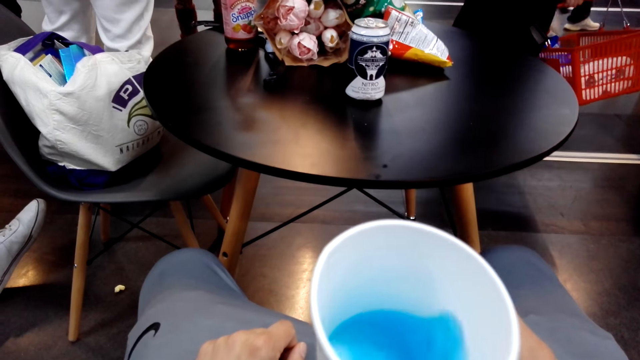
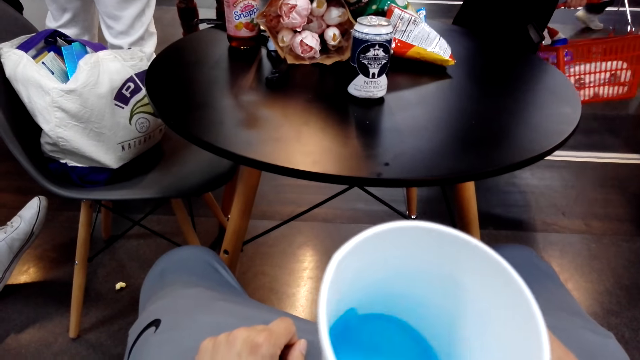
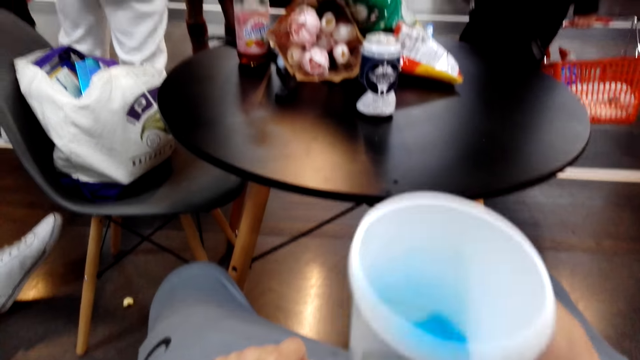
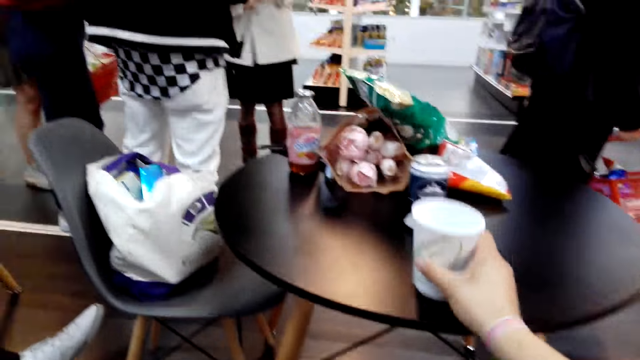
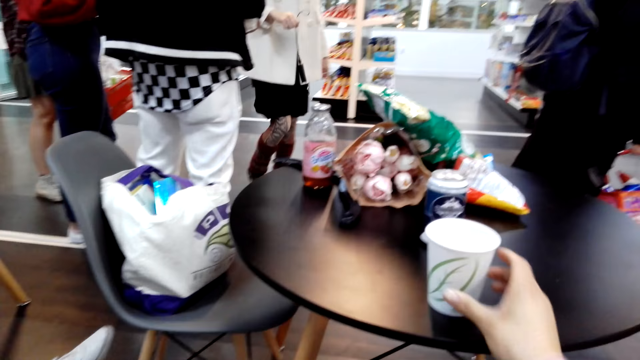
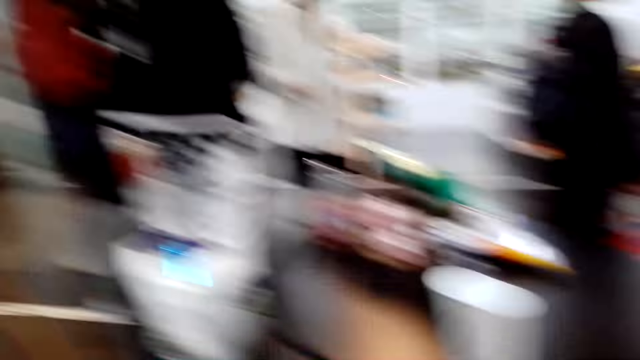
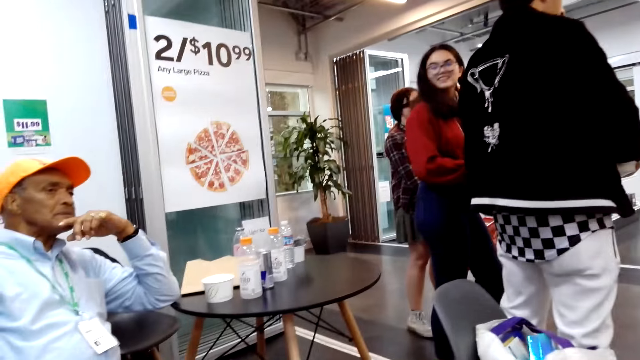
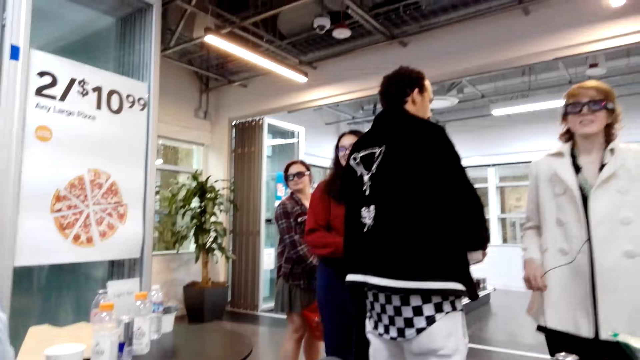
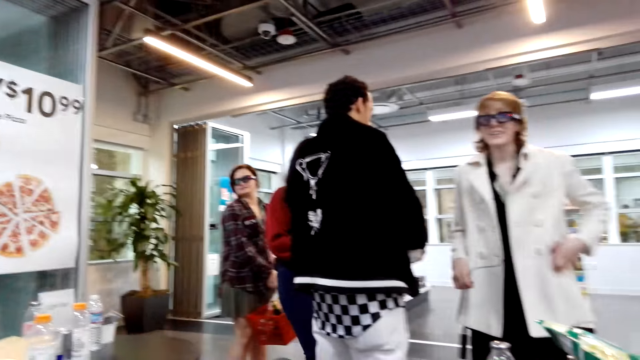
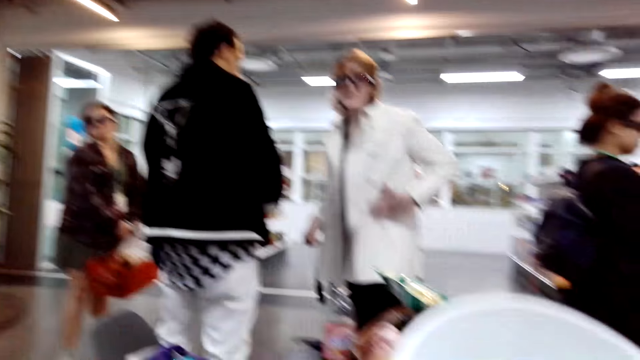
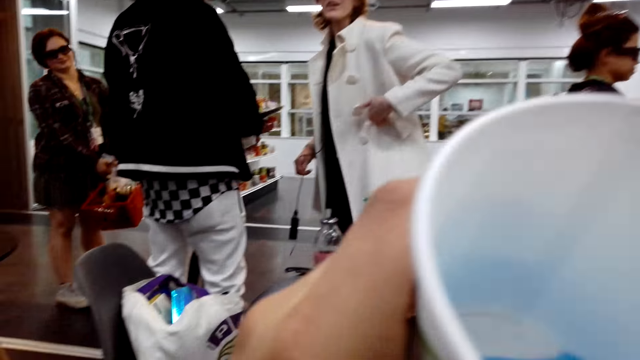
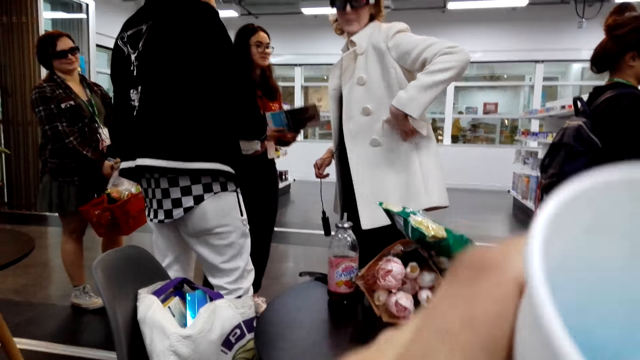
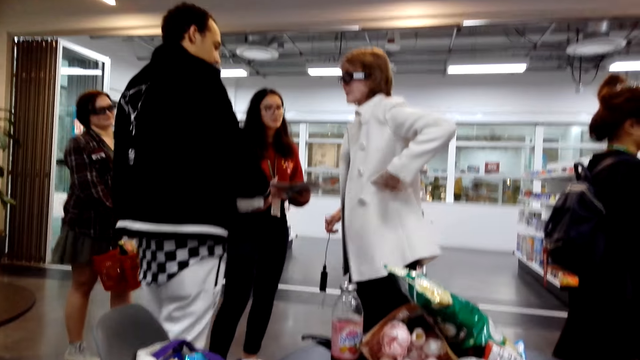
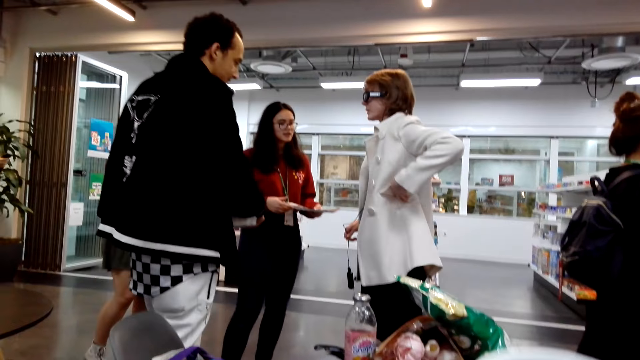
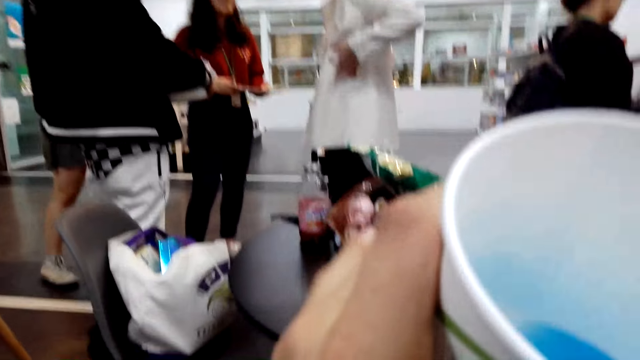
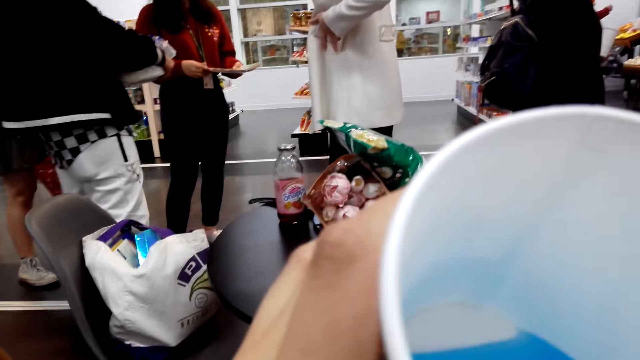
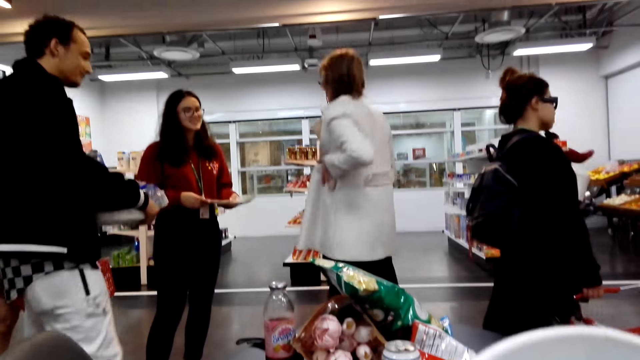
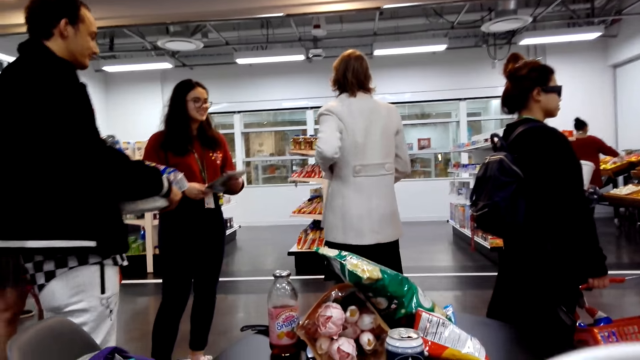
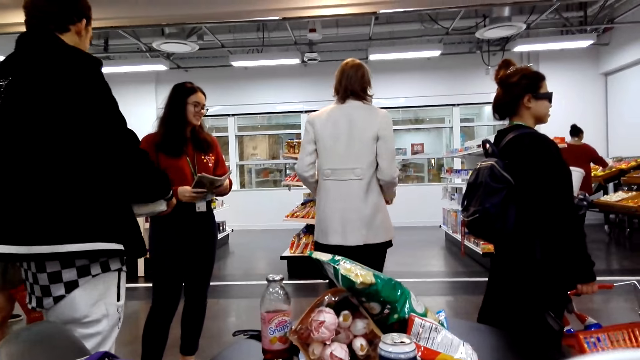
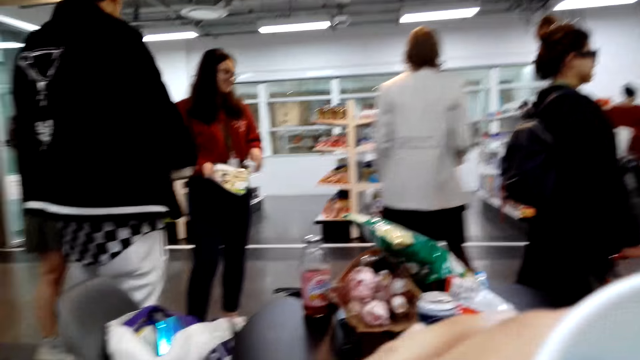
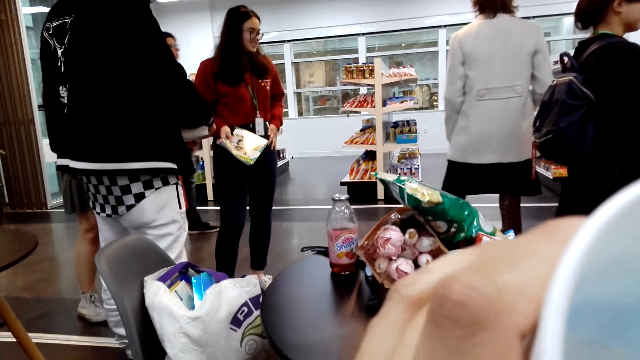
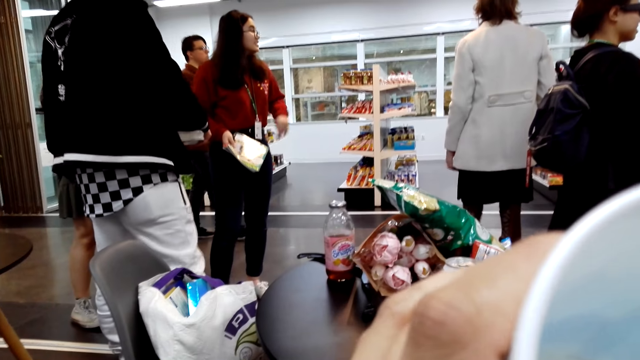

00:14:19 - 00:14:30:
The camera wearer places the tumbler on the table. They drink from the tumbler.

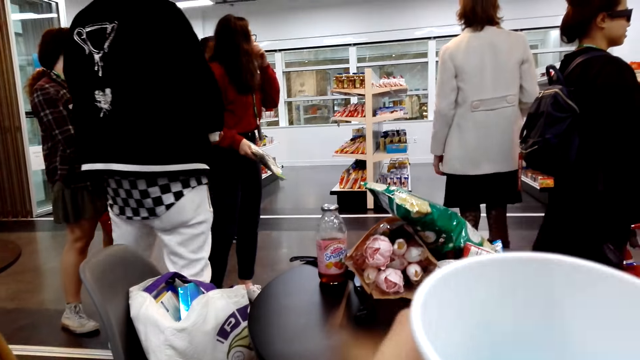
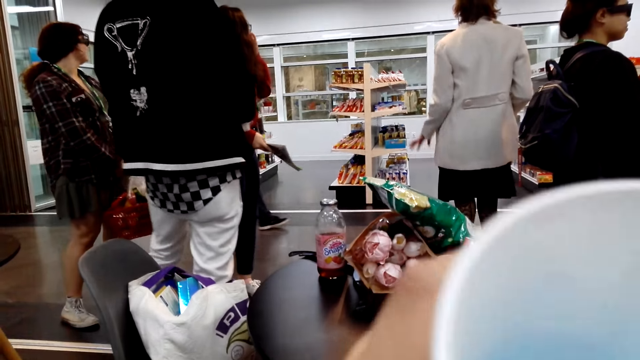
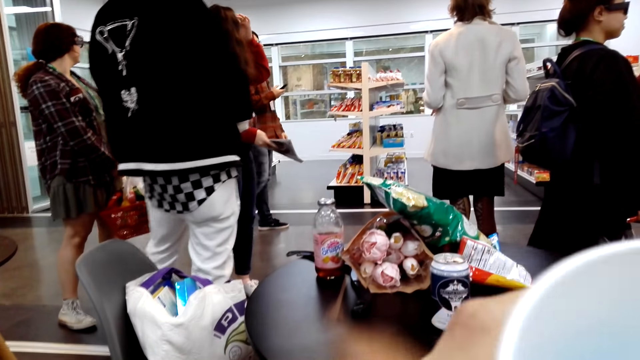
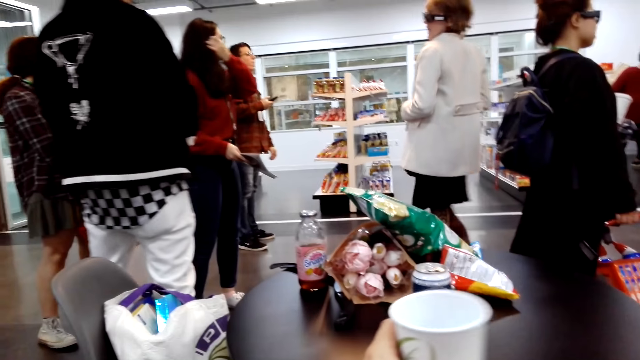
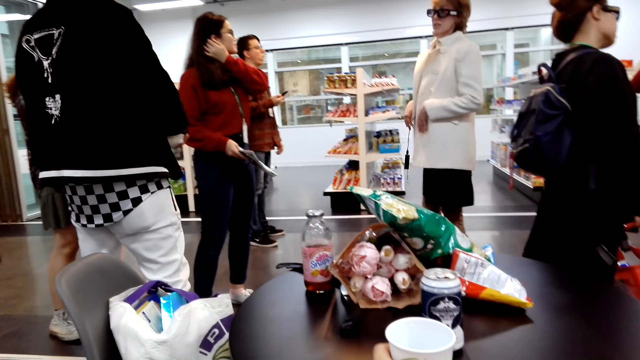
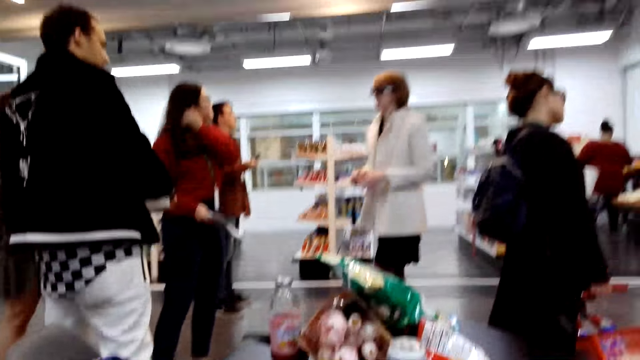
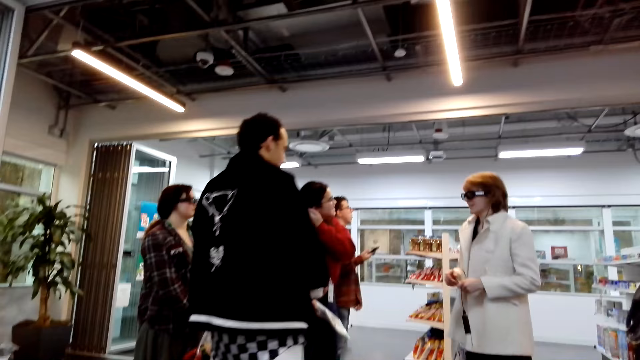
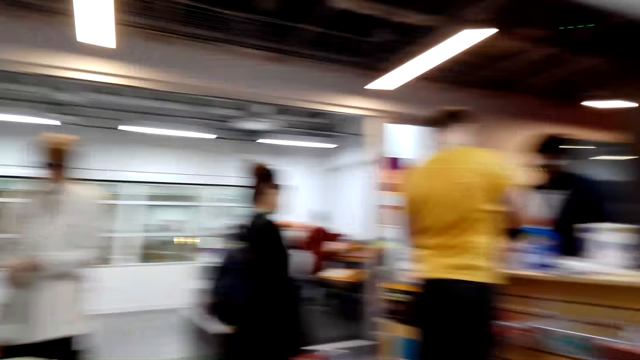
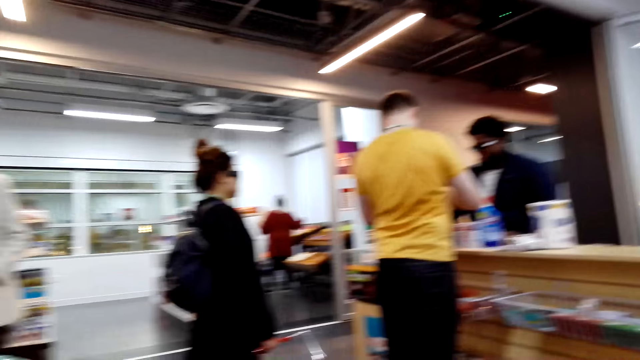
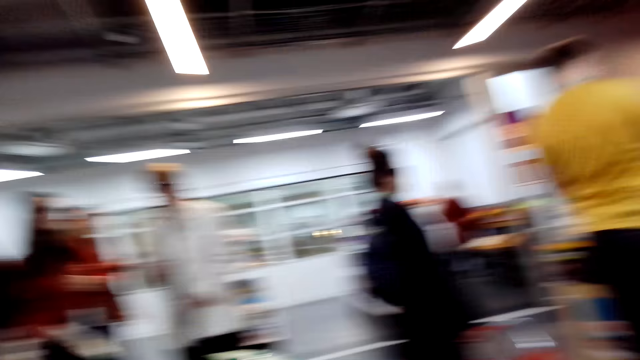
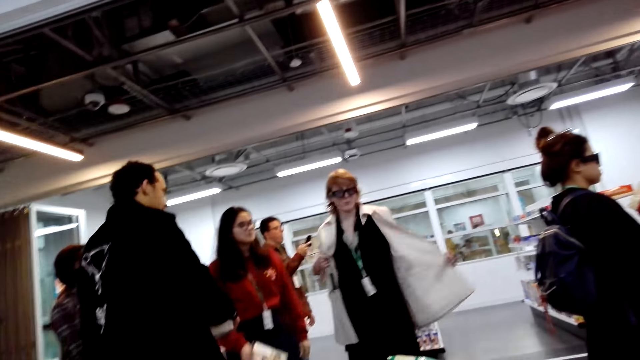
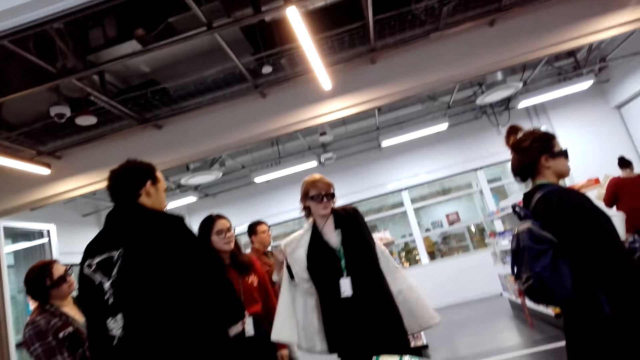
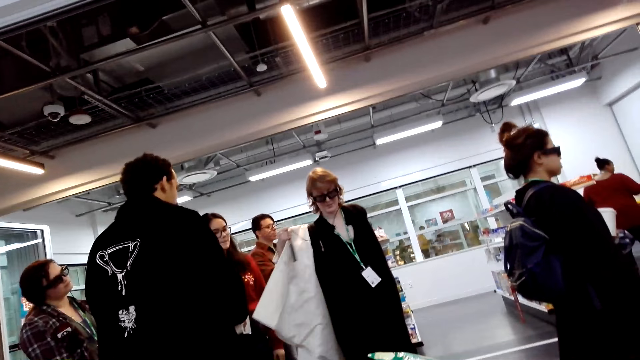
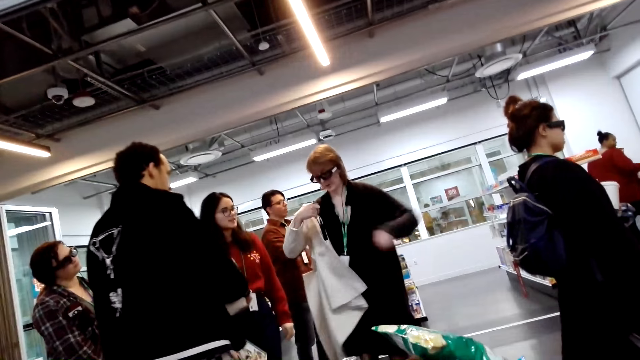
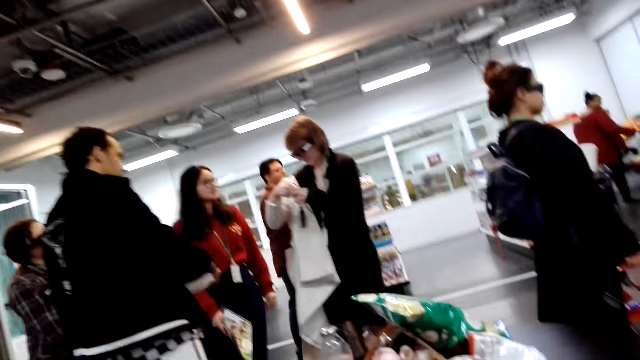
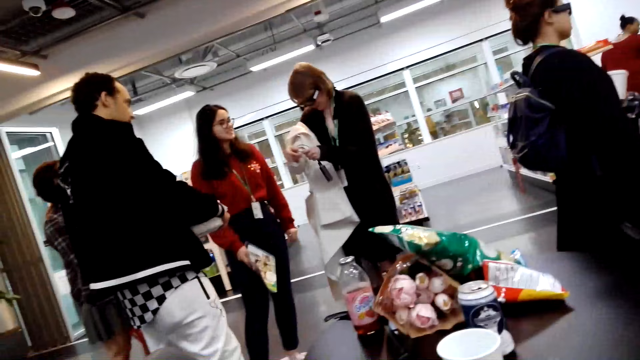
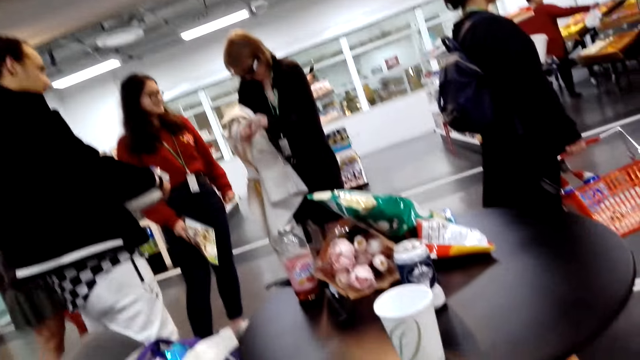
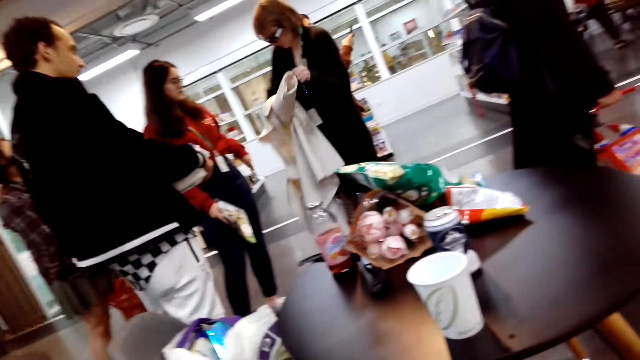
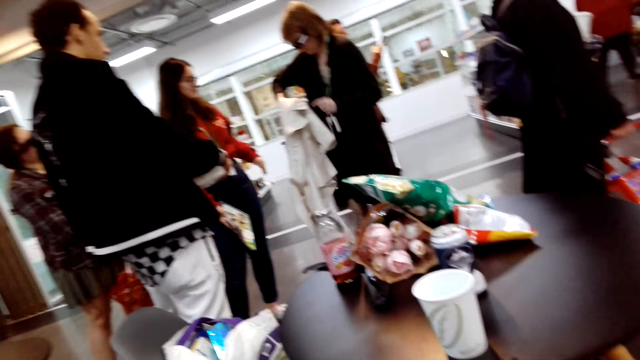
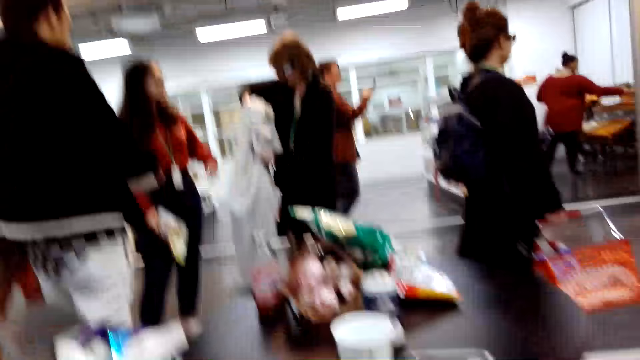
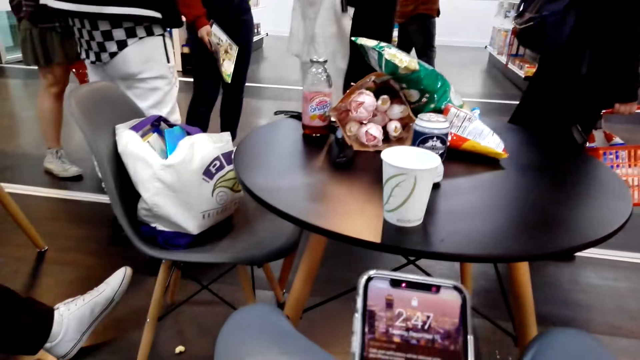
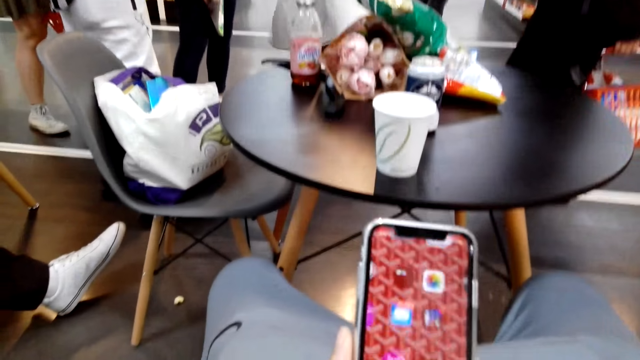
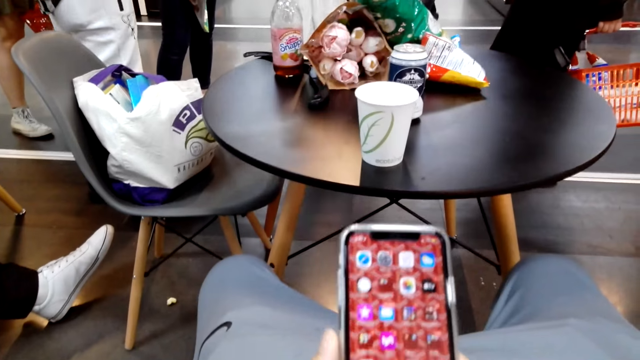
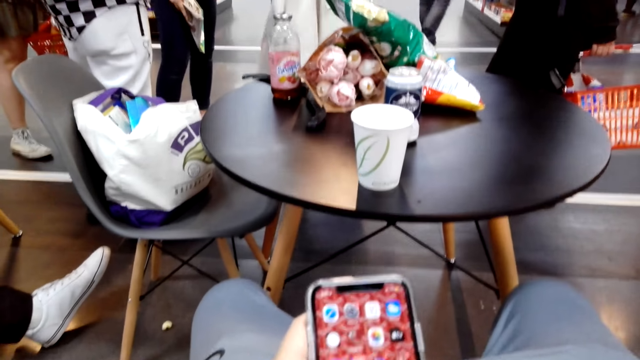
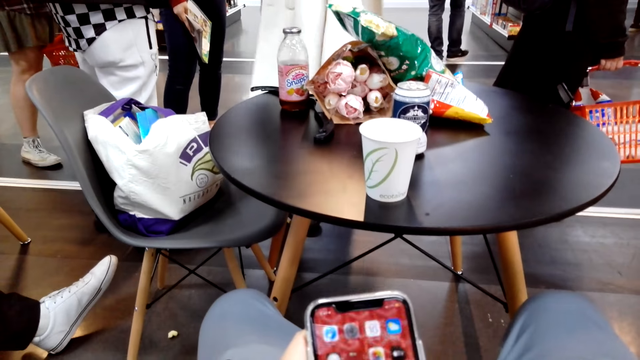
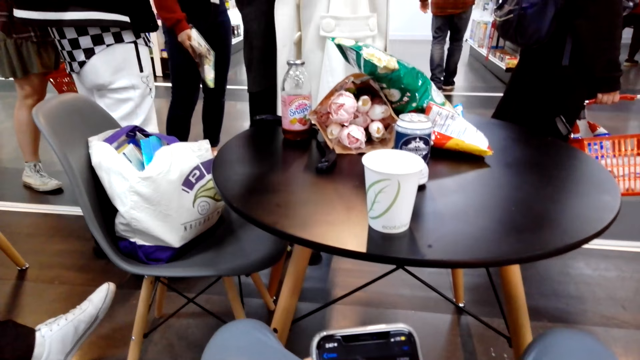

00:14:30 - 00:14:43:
The camera wearer places the tumbler on the table. They check the phone.
